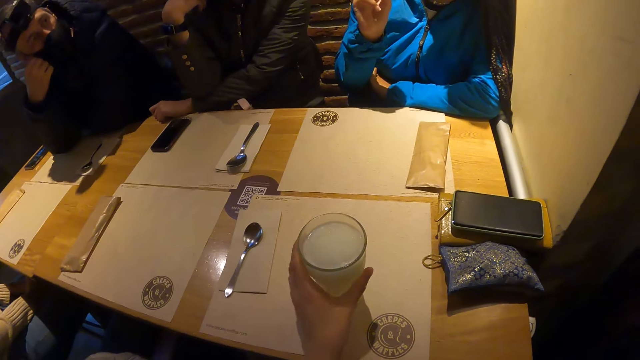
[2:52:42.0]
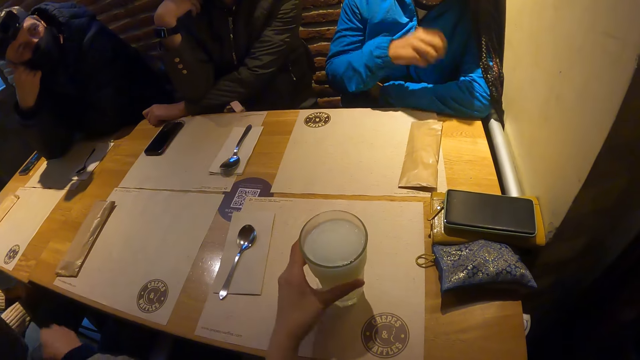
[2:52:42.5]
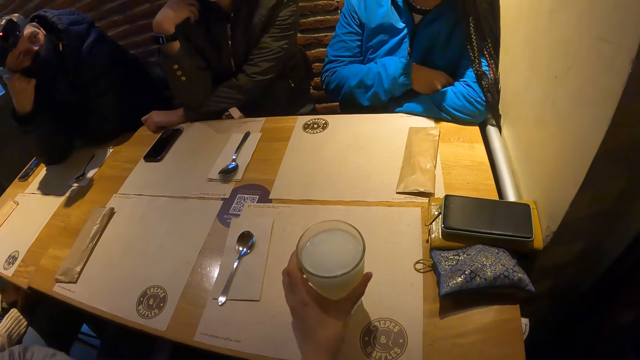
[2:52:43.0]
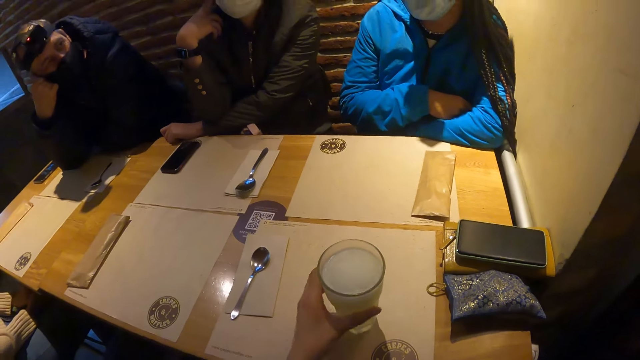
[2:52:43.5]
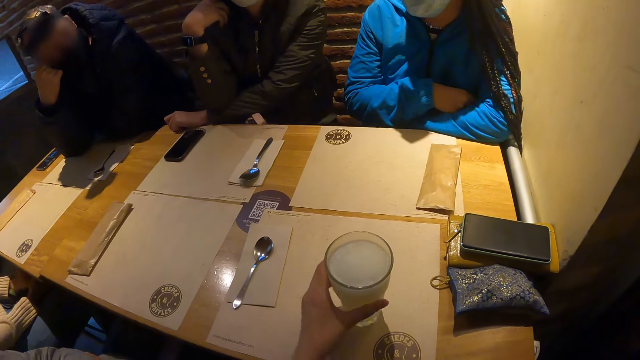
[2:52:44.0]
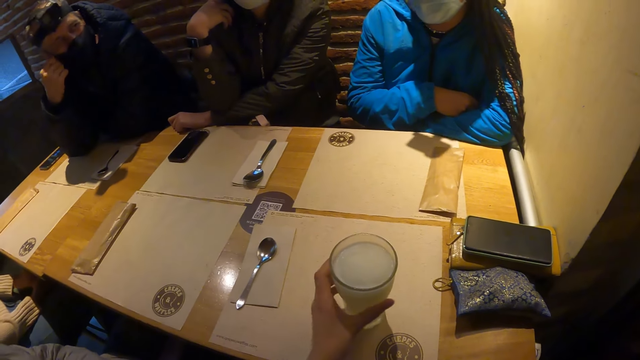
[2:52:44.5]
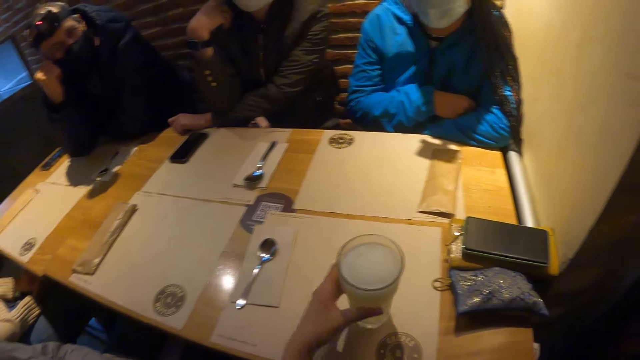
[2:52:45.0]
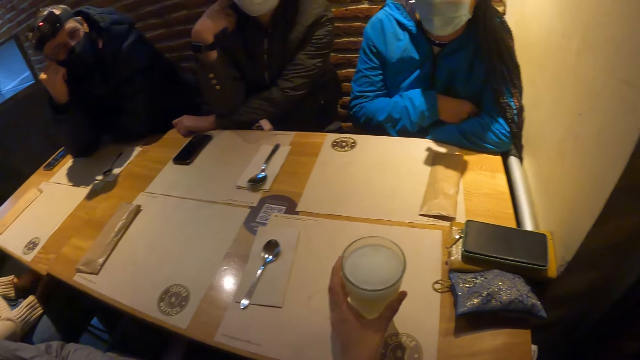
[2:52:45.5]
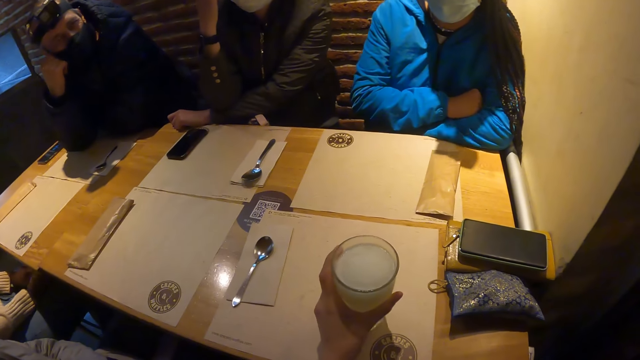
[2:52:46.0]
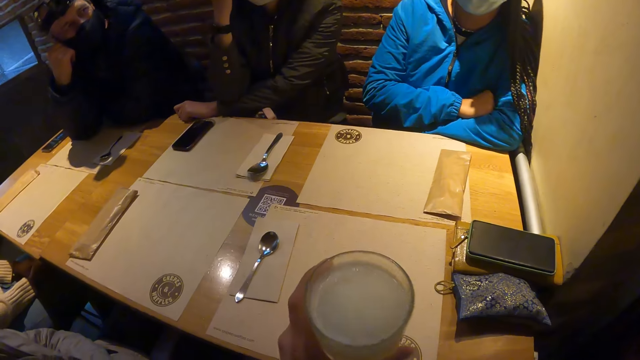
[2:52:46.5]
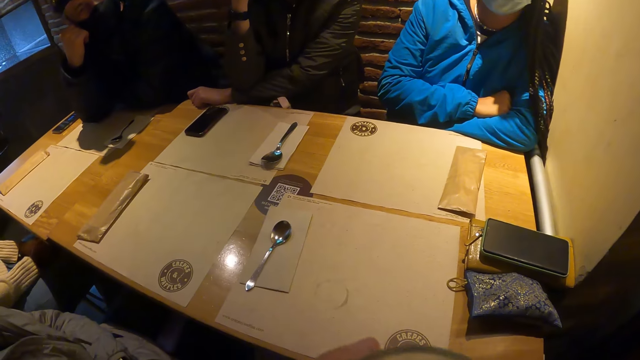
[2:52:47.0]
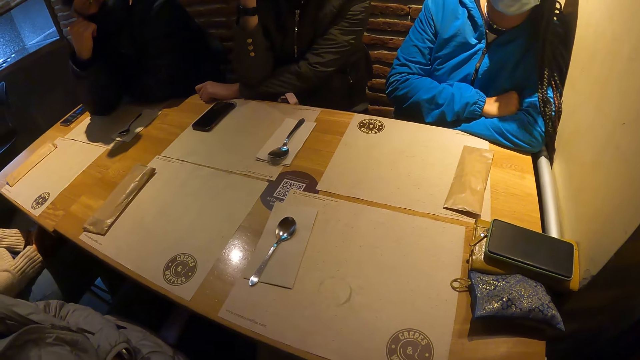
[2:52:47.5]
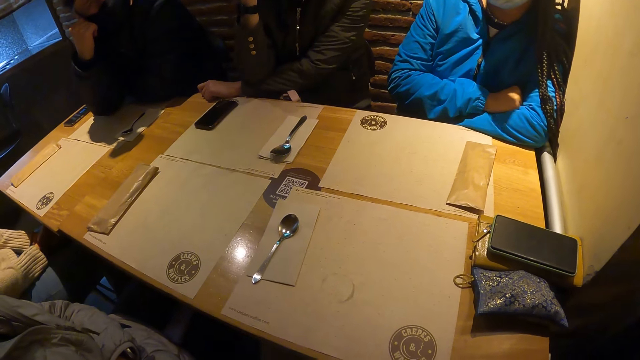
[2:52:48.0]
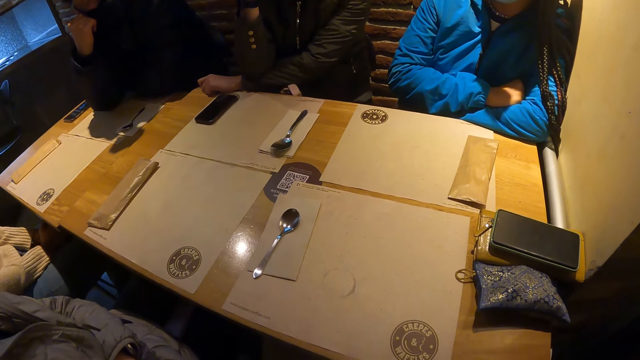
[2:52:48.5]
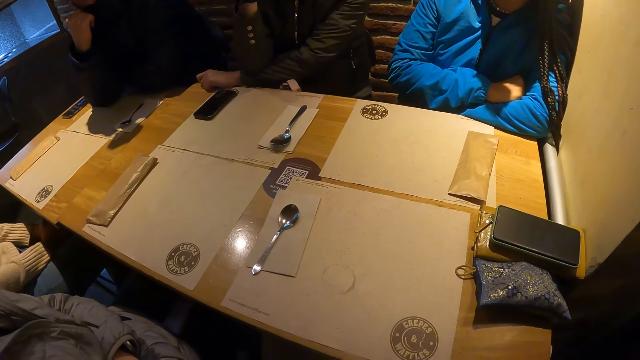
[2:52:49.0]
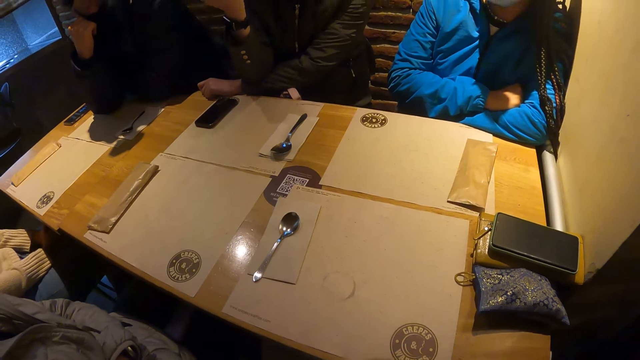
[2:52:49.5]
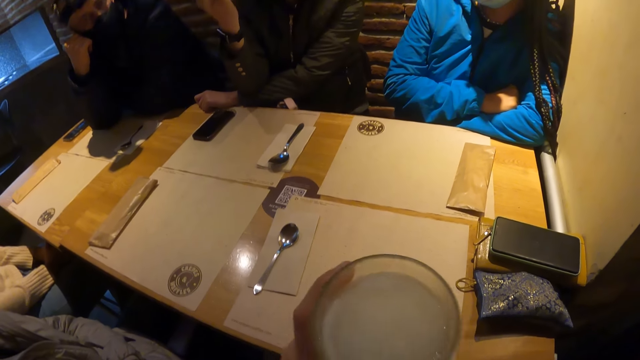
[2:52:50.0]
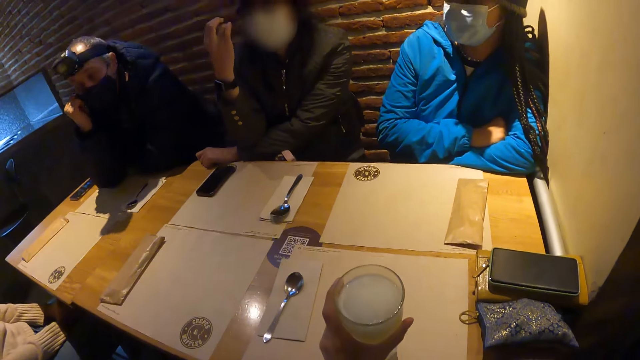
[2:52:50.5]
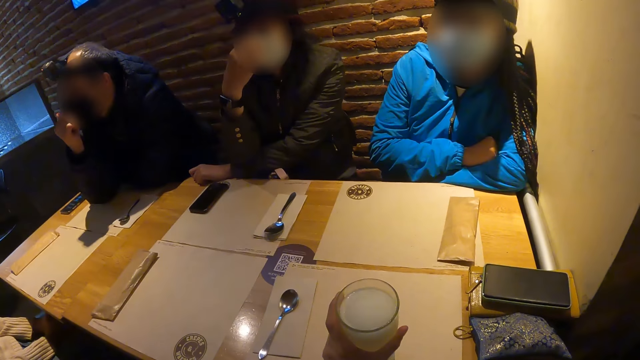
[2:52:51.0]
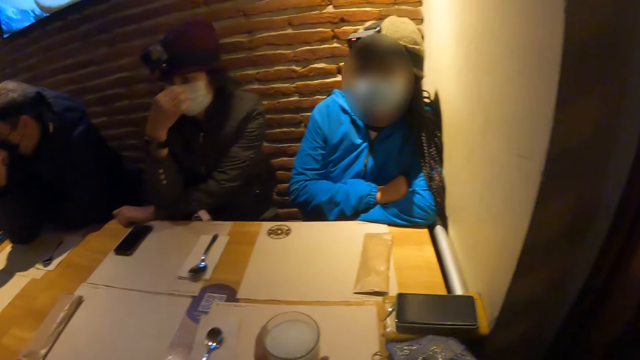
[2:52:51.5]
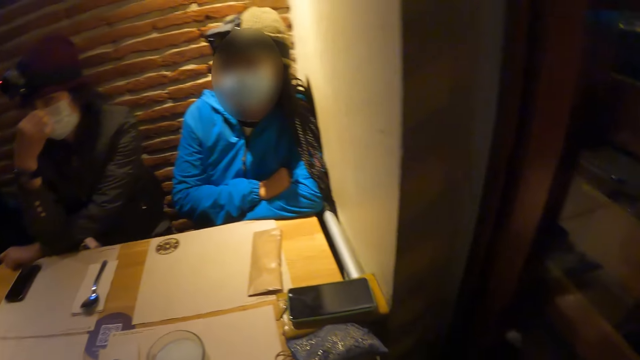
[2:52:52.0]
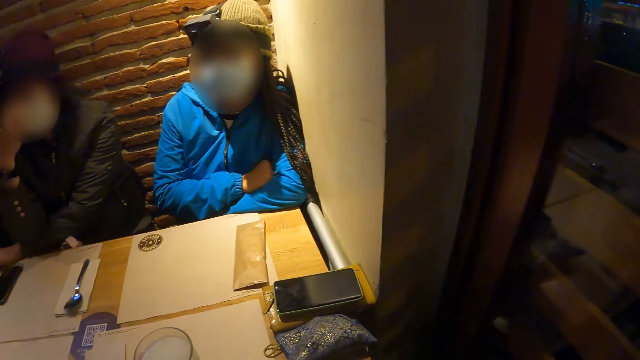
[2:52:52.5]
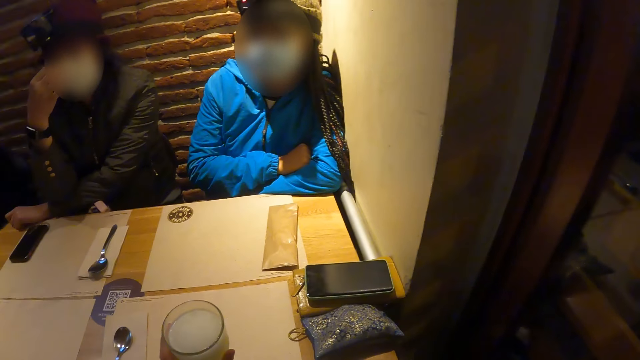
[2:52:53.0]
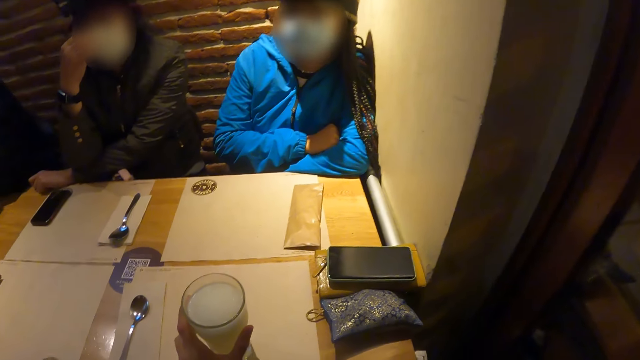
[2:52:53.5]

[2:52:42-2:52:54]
The camera wearer turns the milk drink in the cup on the table with her left hand. She lifts the milk drink from the table with her left hand. She sips the milk drink. She places the milk drink on the table with her left hand.

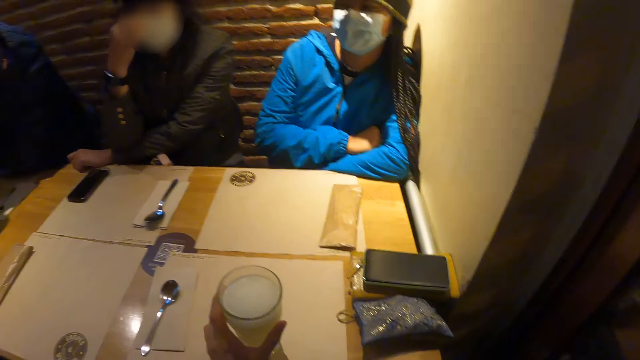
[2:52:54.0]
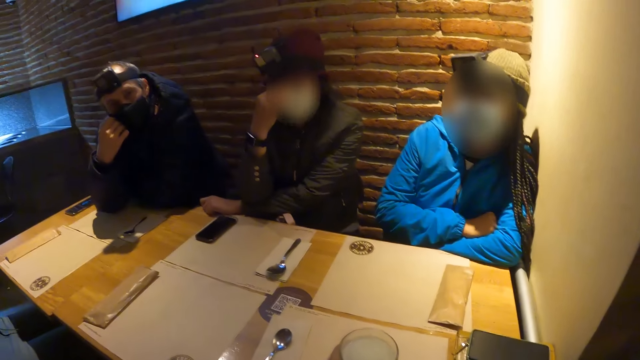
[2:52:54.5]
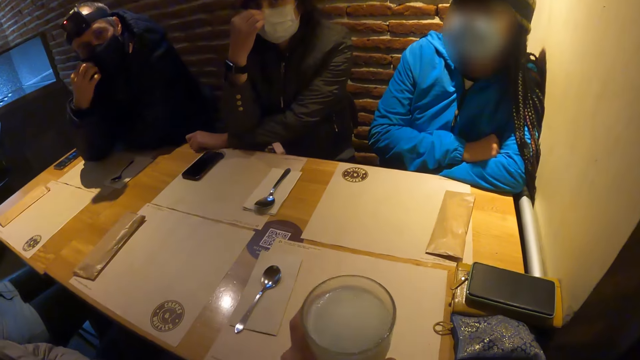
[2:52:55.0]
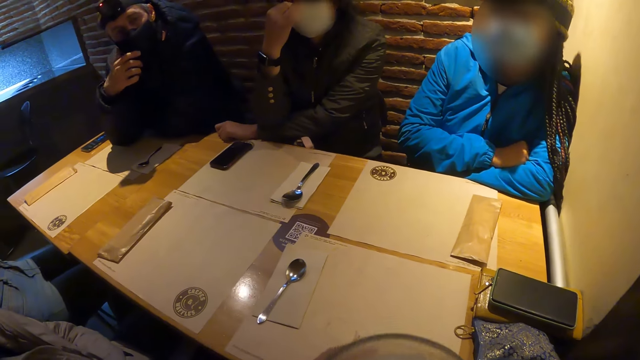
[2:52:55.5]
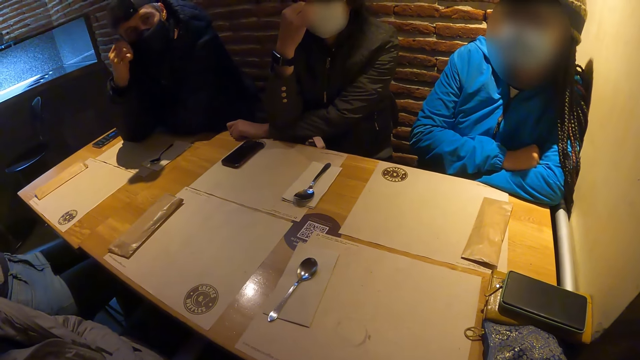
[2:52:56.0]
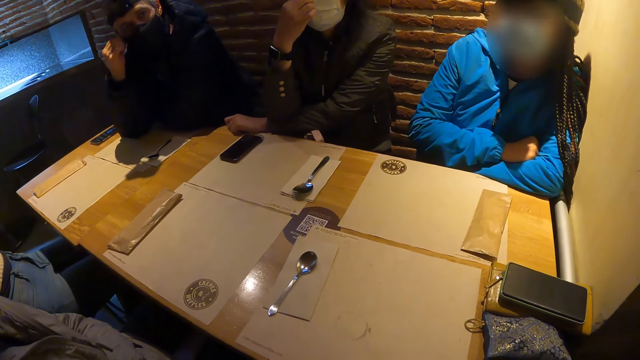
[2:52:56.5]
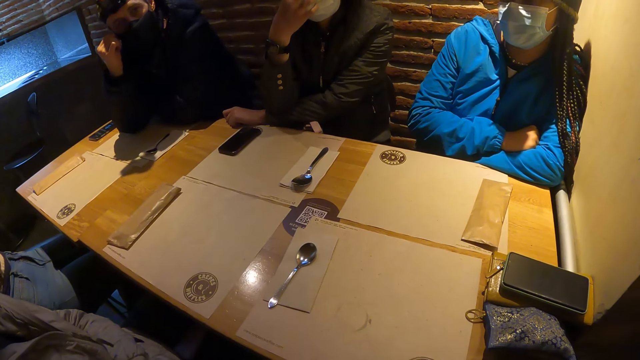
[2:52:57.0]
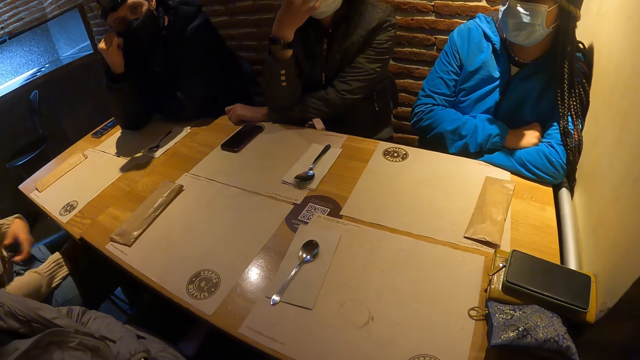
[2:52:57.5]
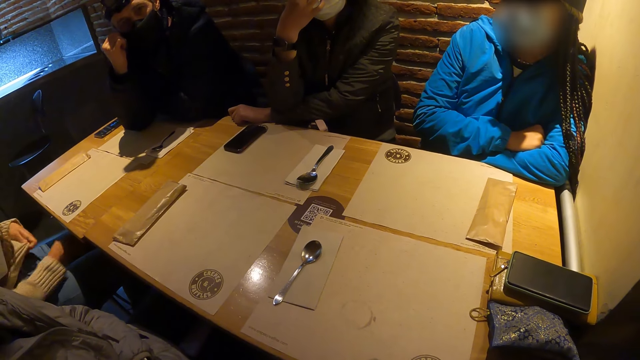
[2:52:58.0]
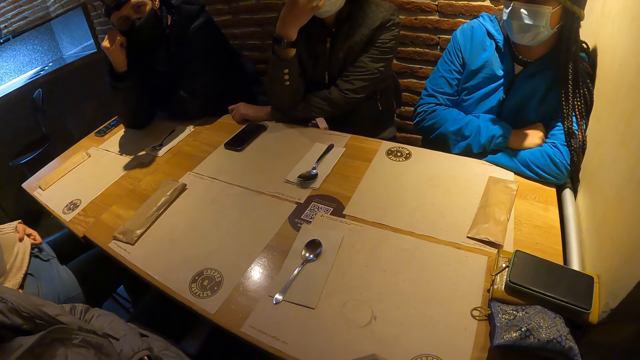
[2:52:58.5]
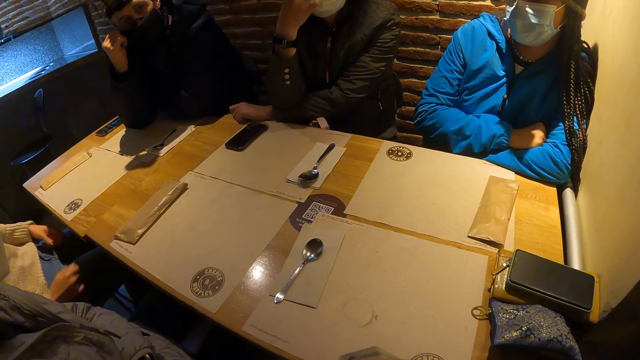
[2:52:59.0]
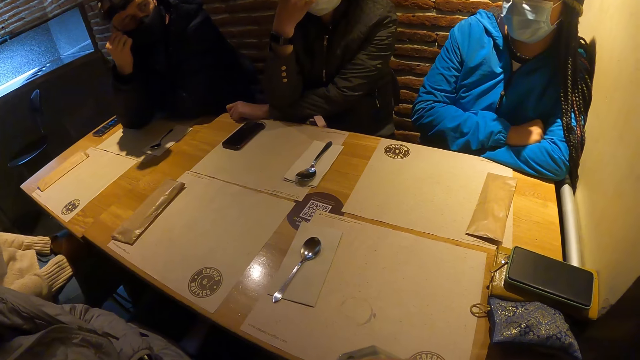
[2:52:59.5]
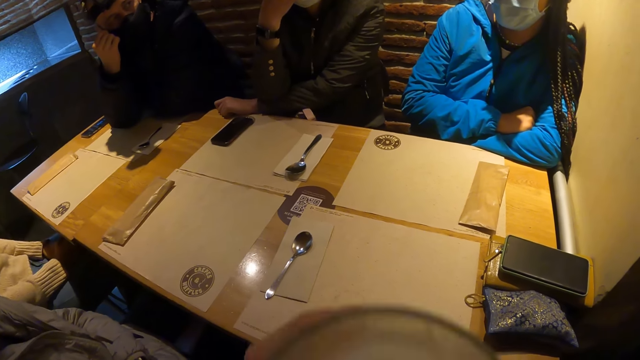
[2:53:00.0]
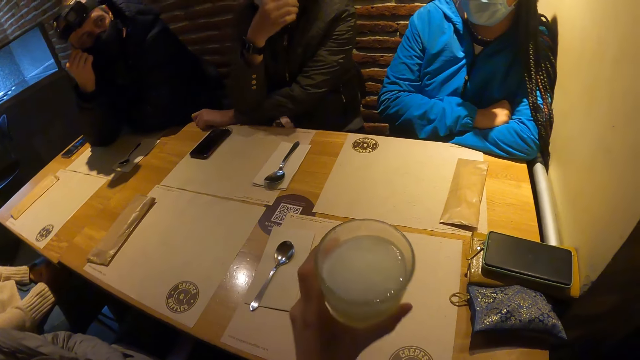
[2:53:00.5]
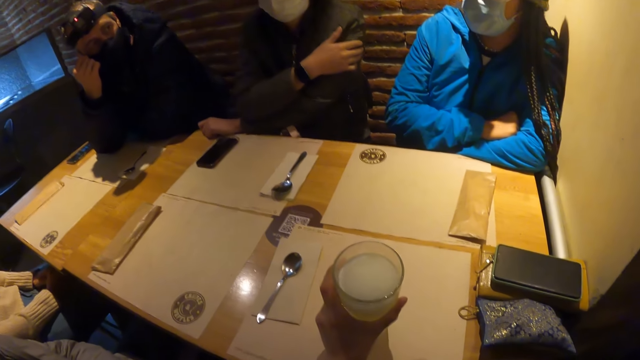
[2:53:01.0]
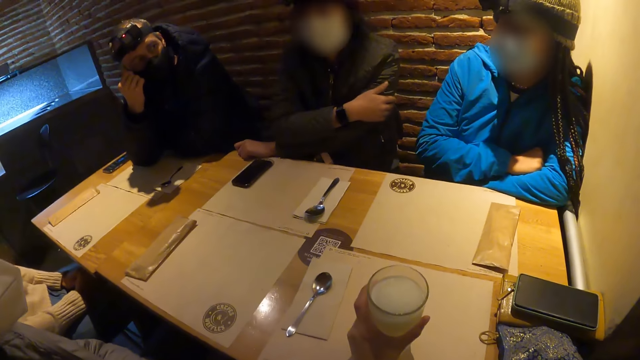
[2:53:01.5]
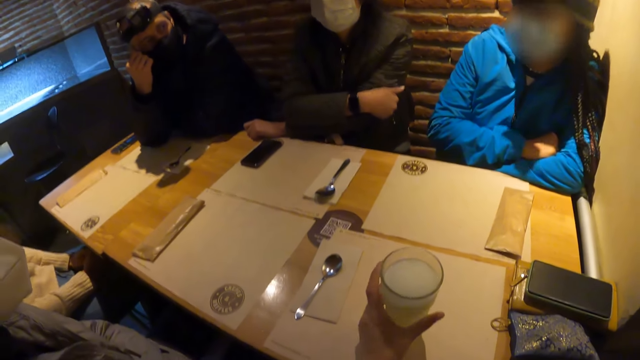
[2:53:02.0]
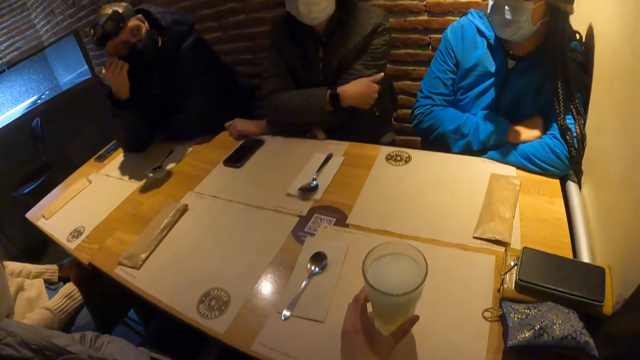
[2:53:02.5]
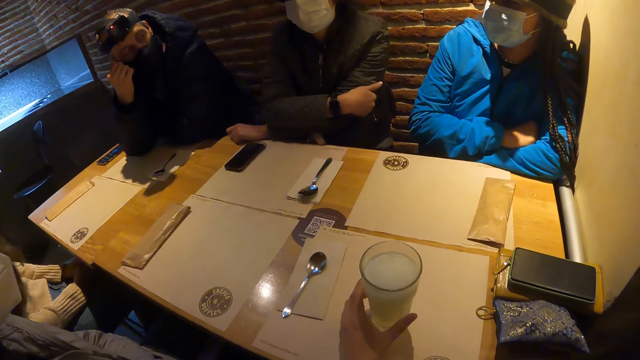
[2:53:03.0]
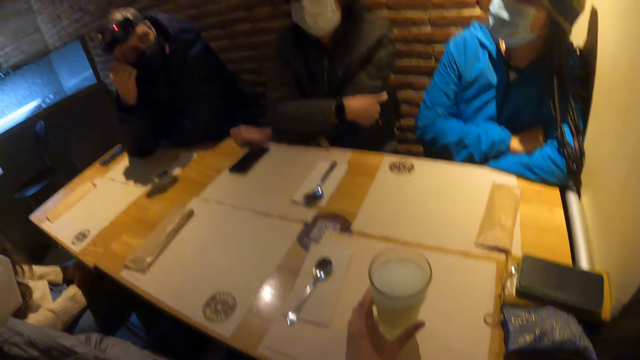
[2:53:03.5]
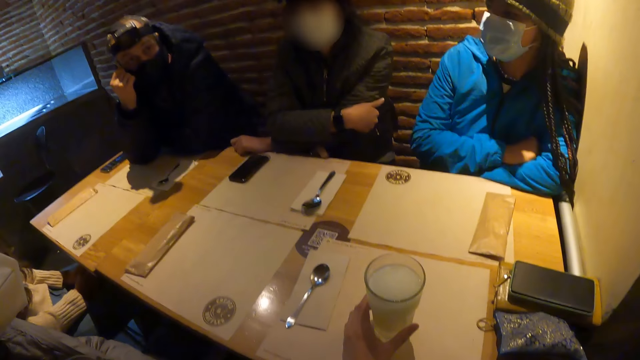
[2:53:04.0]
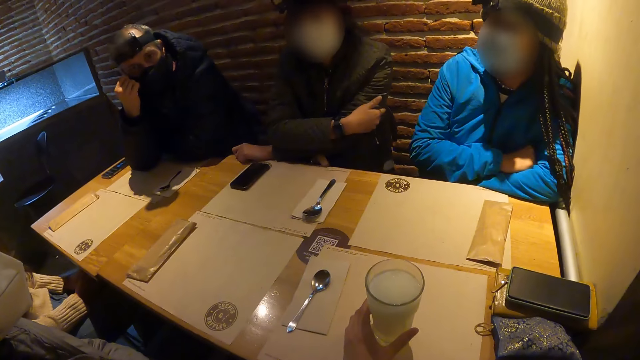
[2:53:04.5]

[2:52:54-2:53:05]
The camera wearer lifts the milk drink from the table with her left hand. She places the milk drink on the table with her left hand.
